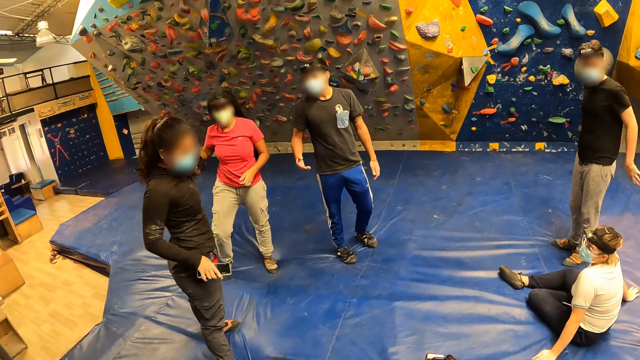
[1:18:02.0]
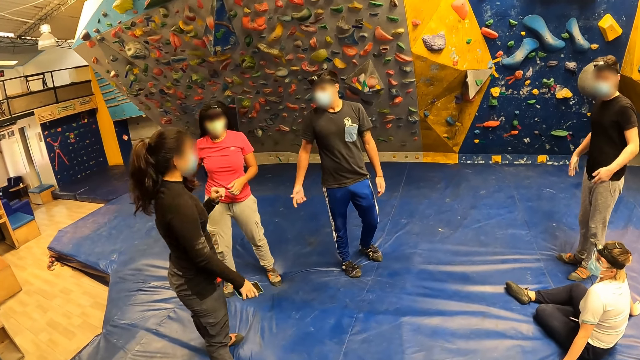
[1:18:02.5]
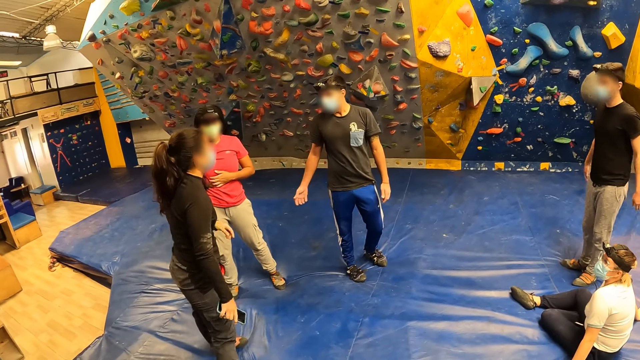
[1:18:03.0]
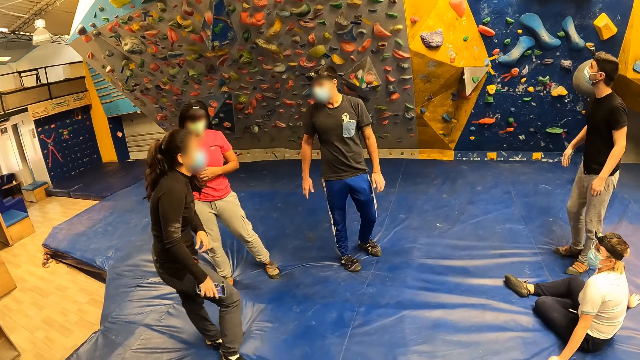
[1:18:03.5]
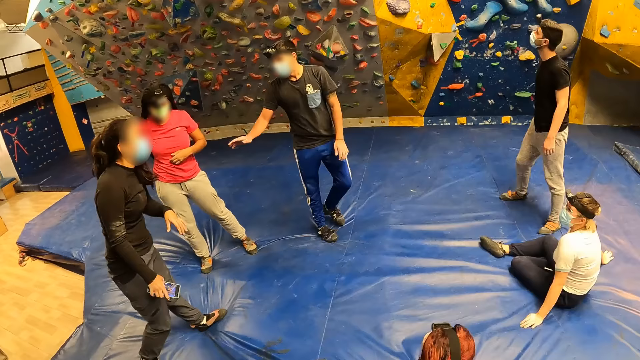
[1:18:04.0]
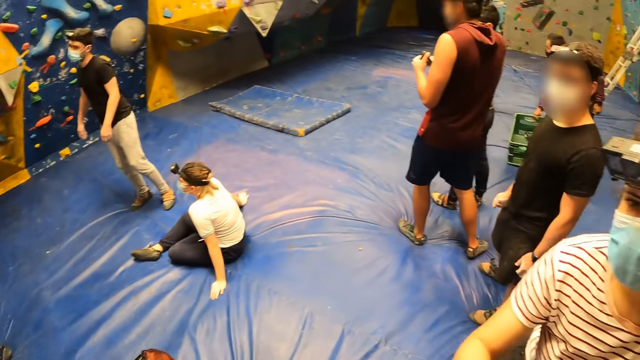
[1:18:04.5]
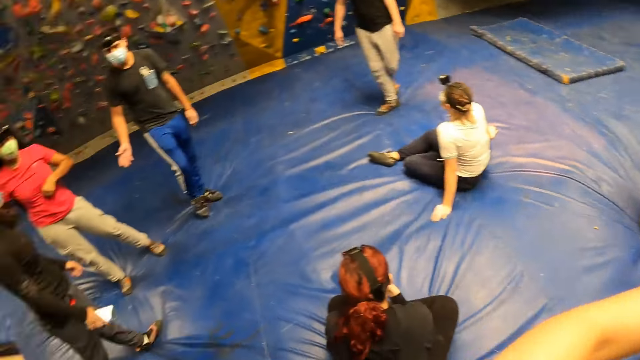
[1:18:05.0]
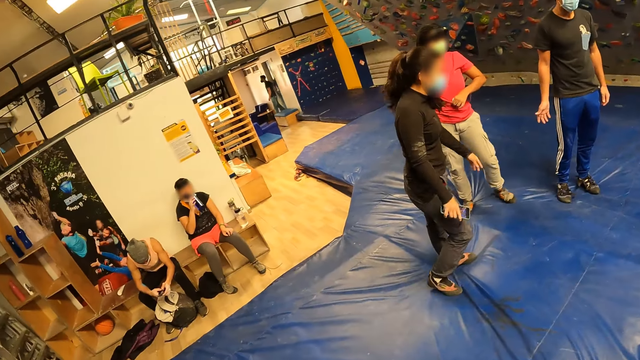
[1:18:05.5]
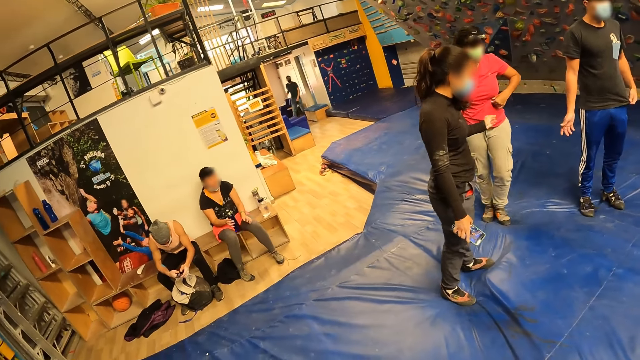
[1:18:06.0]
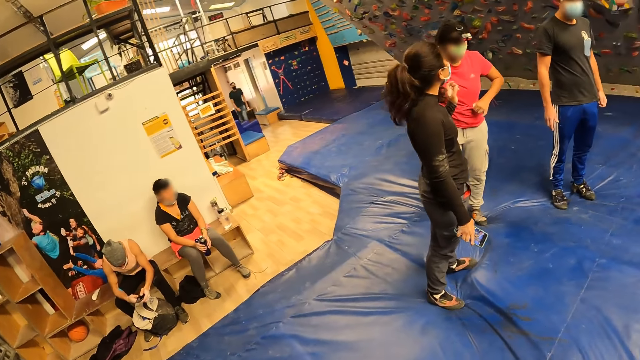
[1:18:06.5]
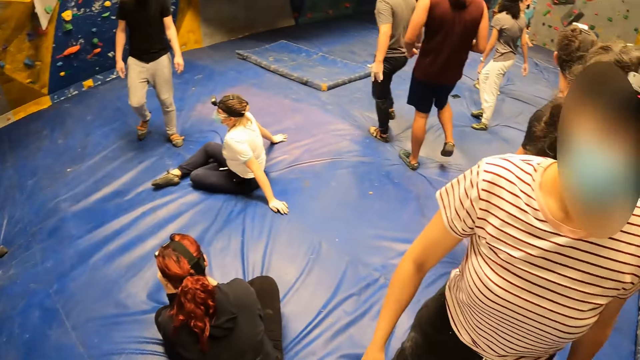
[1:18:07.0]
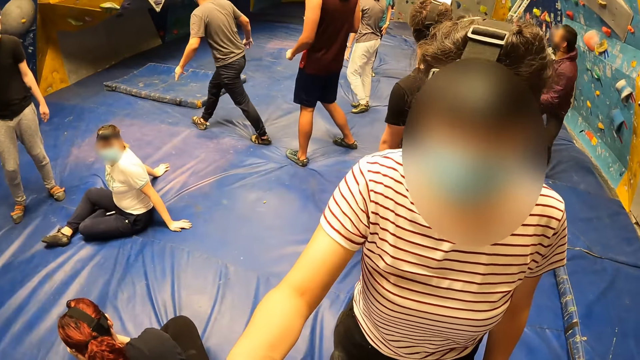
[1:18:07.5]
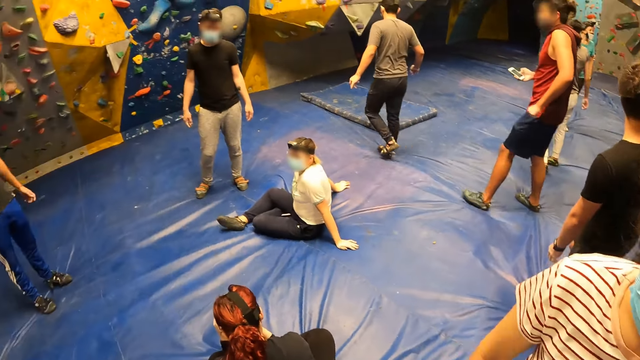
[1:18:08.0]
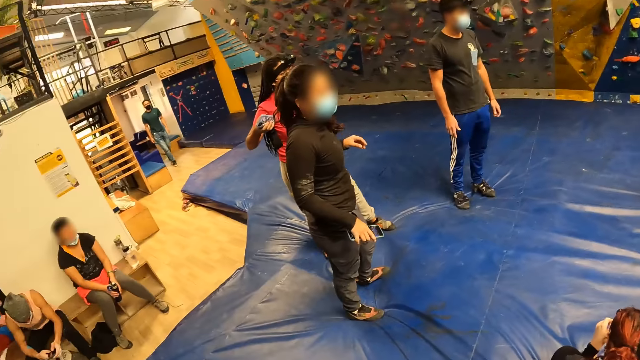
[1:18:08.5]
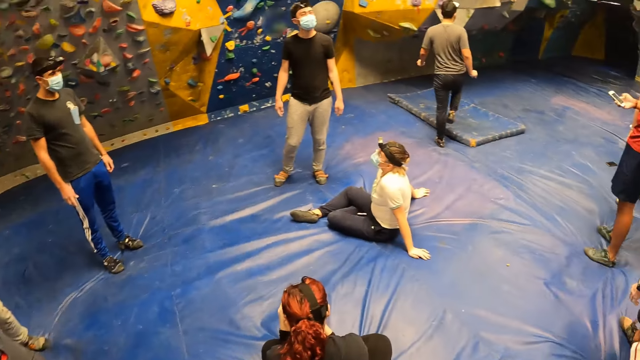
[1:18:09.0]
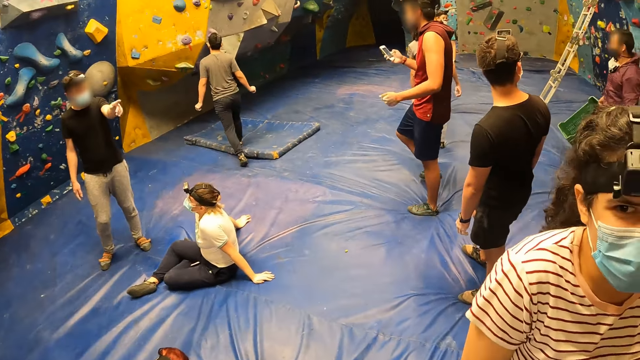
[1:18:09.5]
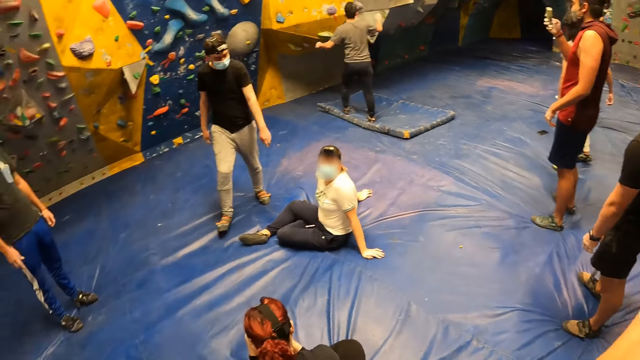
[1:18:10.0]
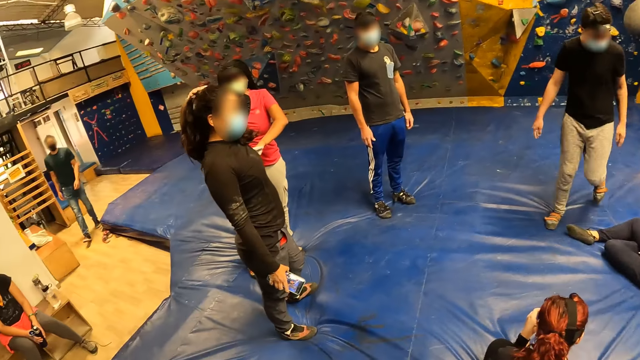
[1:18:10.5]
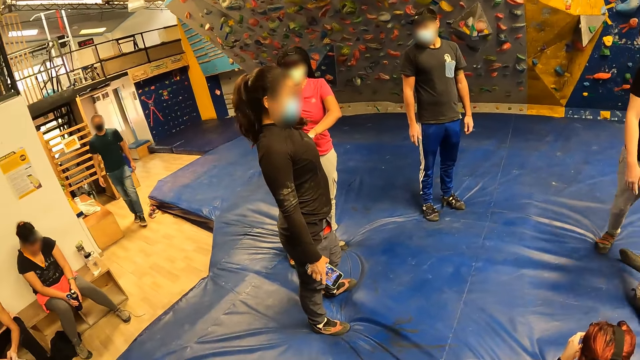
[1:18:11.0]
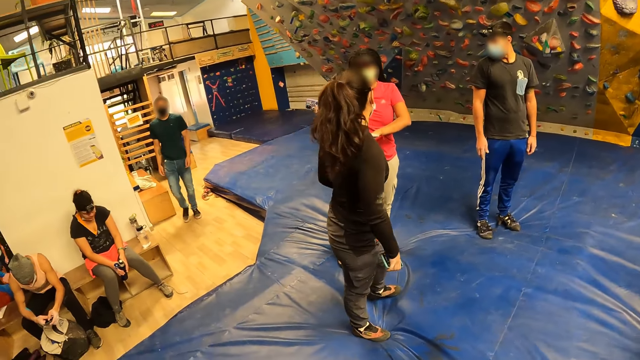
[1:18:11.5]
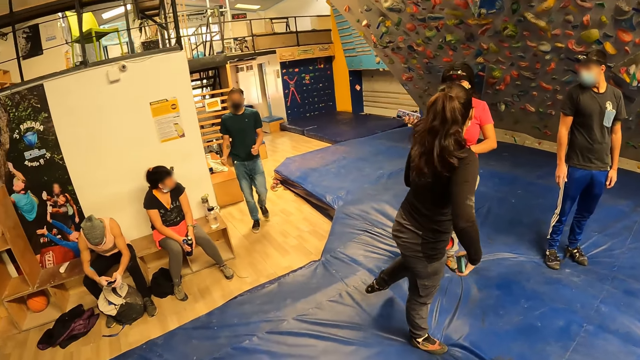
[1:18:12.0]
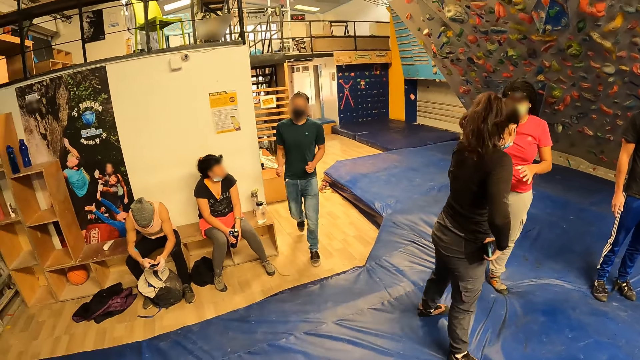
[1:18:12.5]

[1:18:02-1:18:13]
A man holds a phone in his right hand. The camera wearer touches his face with his left hand.

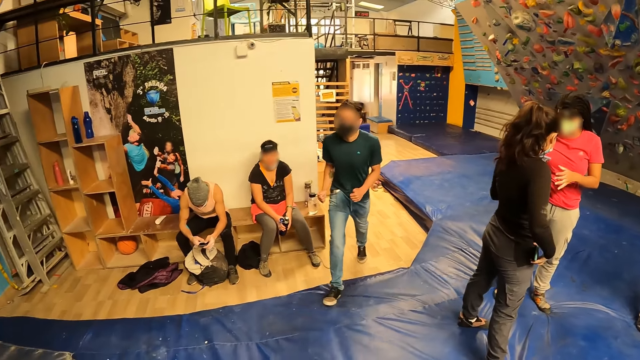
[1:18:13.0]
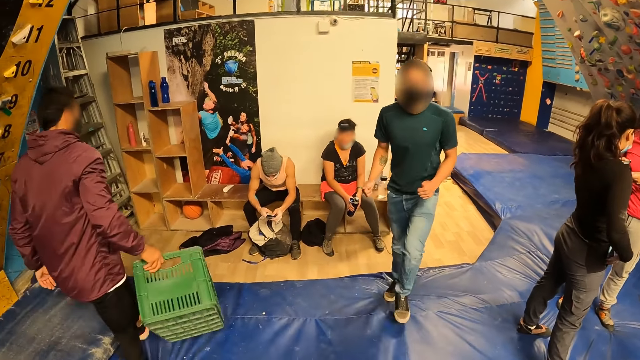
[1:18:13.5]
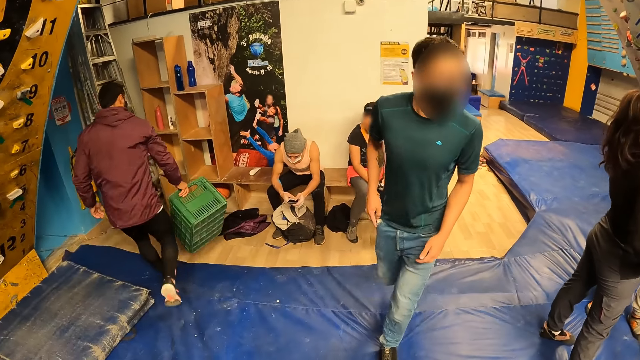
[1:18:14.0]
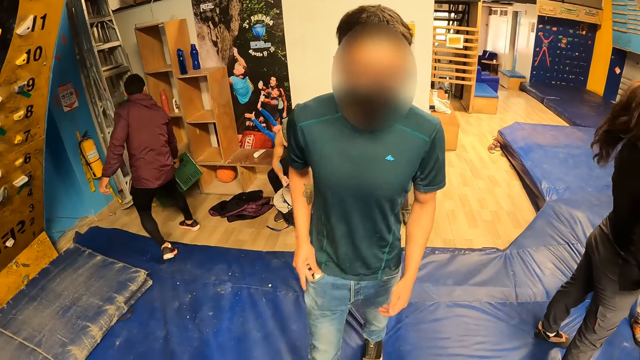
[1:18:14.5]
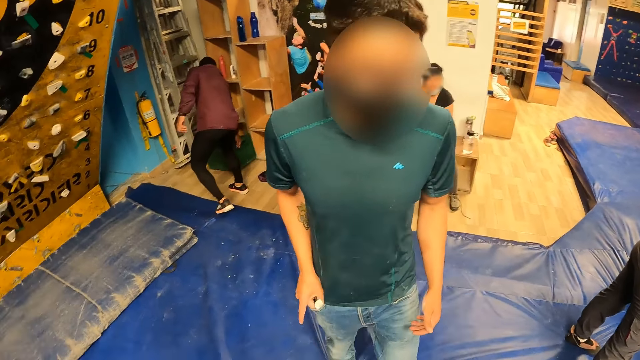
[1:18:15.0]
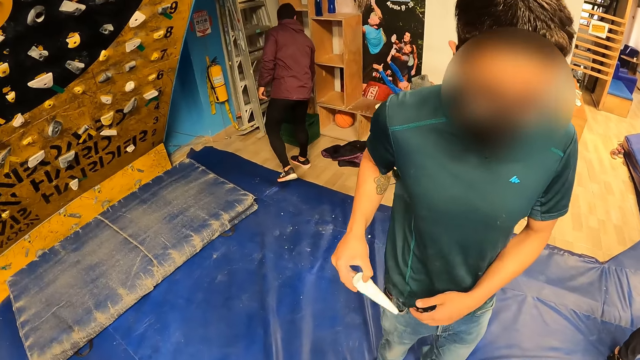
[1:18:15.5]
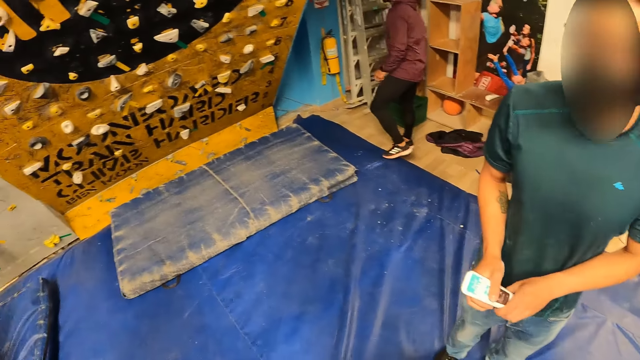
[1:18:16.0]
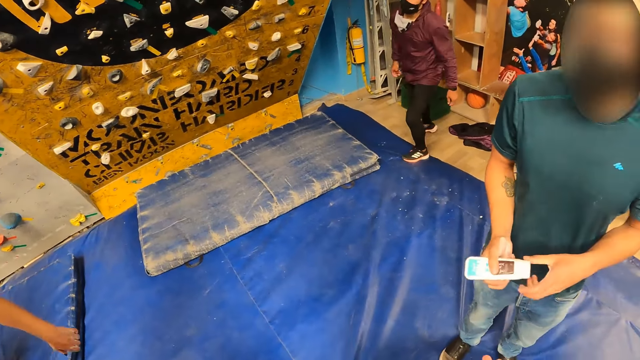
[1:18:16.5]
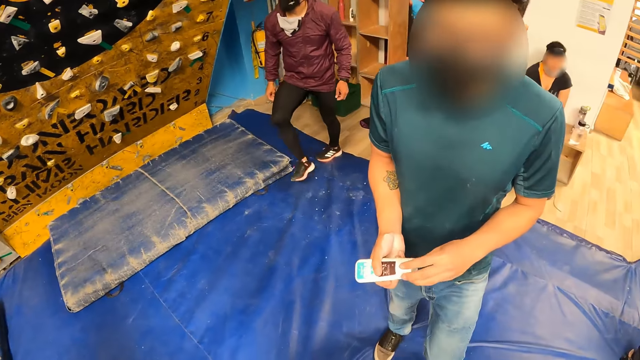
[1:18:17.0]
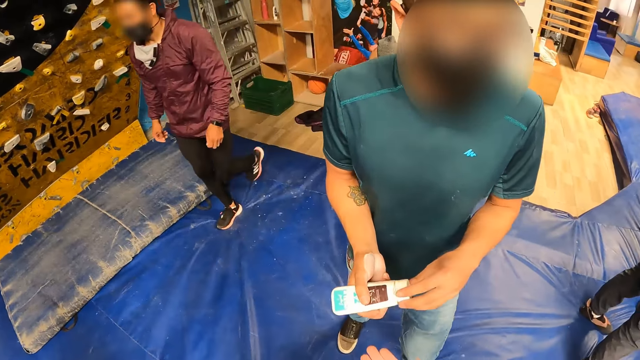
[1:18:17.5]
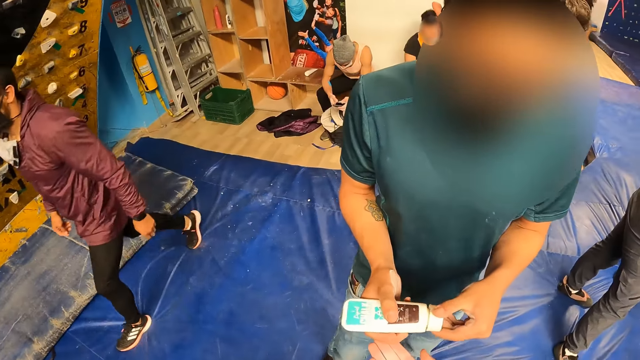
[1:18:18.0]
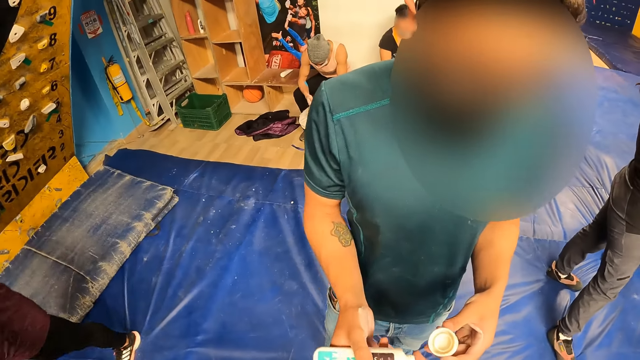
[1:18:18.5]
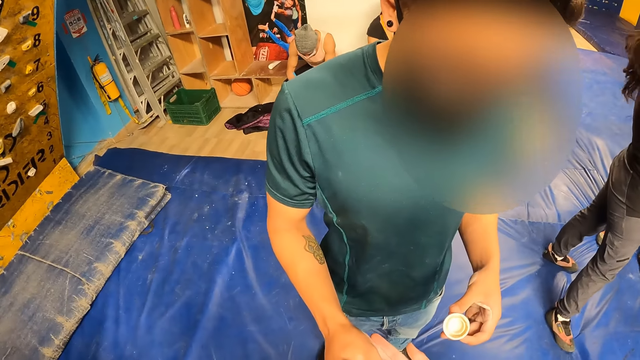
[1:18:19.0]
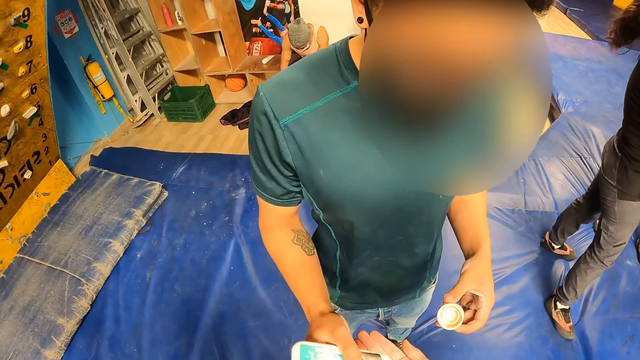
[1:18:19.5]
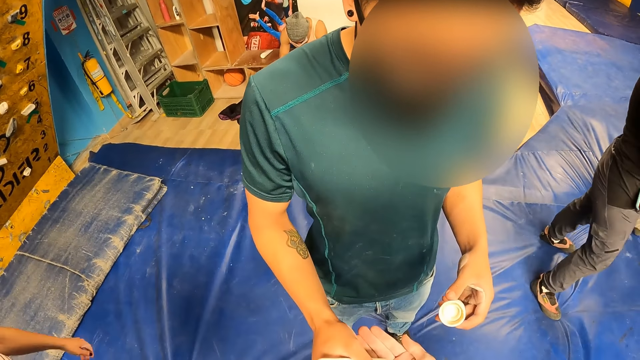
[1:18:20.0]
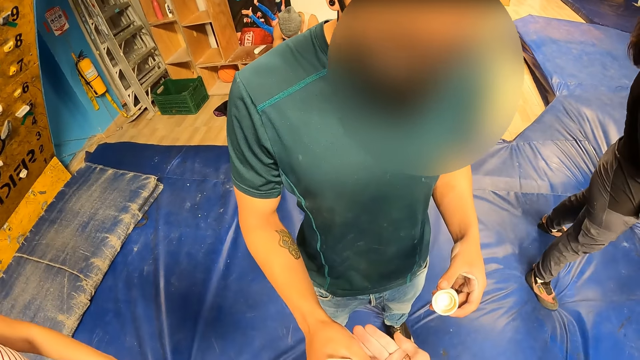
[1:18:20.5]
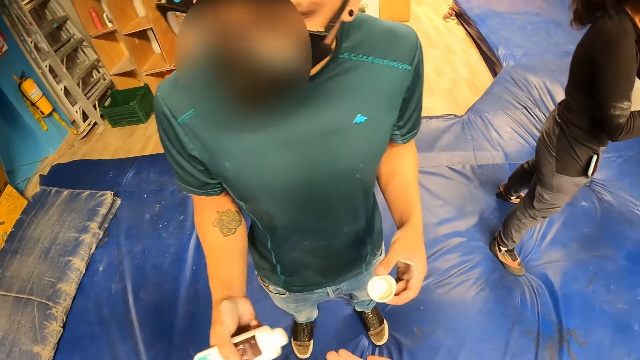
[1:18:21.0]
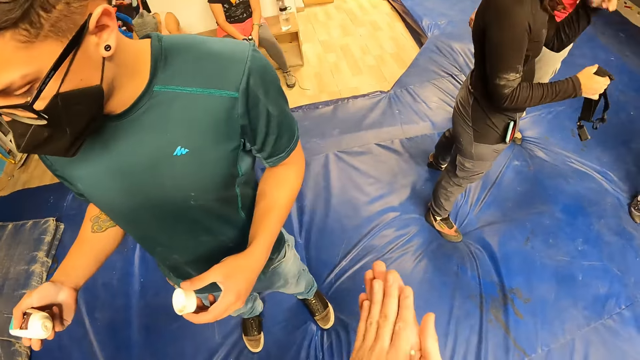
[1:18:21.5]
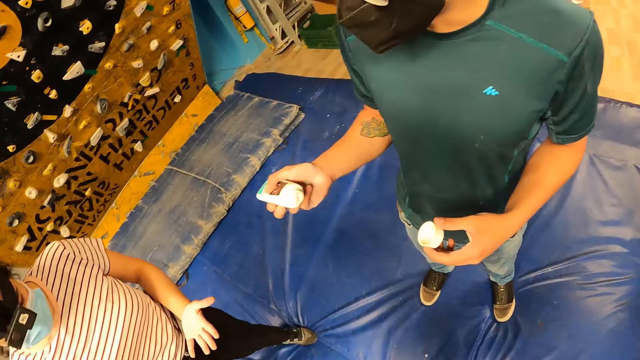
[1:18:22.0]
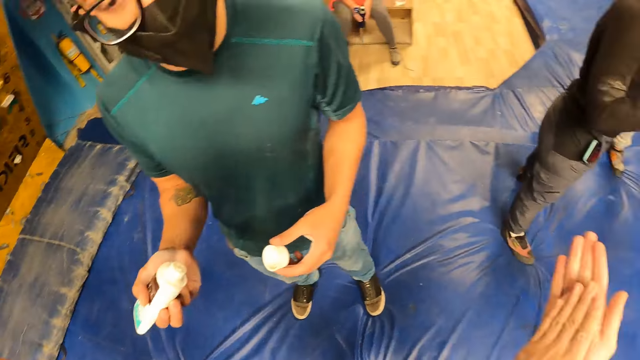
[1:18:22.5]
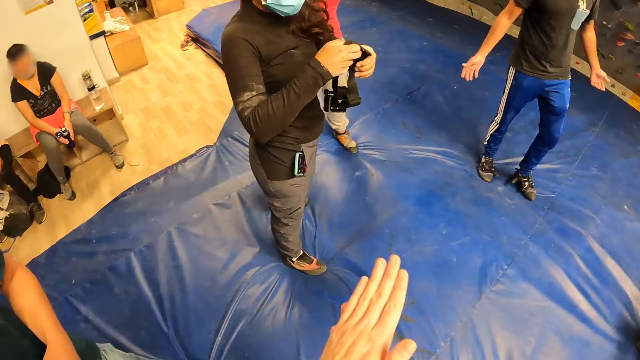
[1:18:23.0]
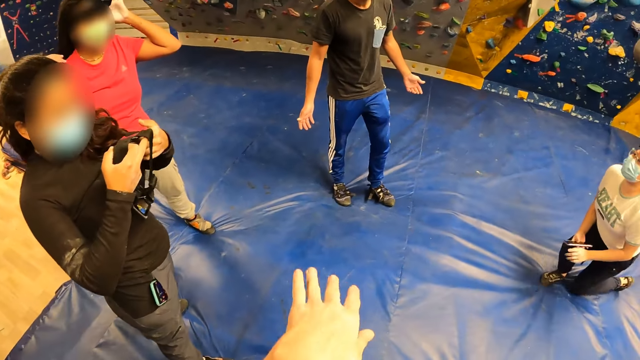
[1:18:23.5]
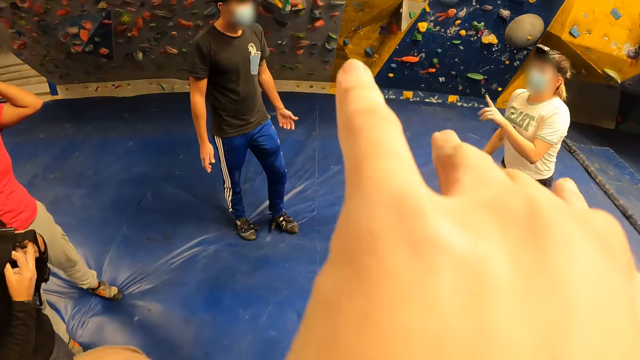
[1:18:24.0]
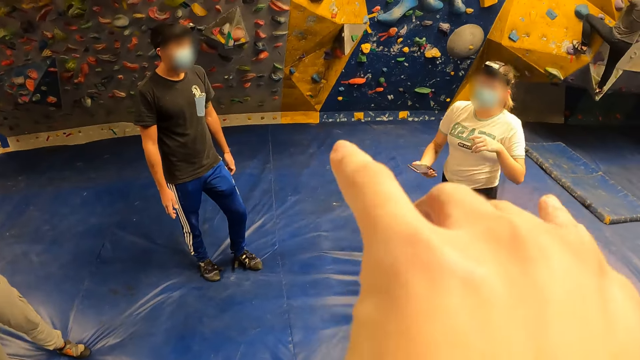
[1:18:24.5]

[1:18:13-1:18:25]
A man walks from the floor to the crash pad. Another man holds a crate in his right hand. The other man drops the crate in his right hand on the floor. The first man takes out a lotion from his right pocket with his right hand. He opens a lid of the lotion in his right hand with his left hand. He squeezes some lotion from the lotion in his right hand onto the right hand of the camera wearer. A woman holds a head mount camera in her right hand. The camera wearer rubs both hands together. The woman holds the head mount camera in both hands. Another woman touches her head with her left hand. The camera wearer touches his face with his right hand.
